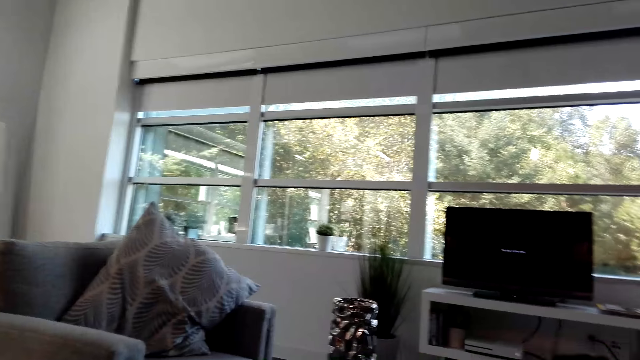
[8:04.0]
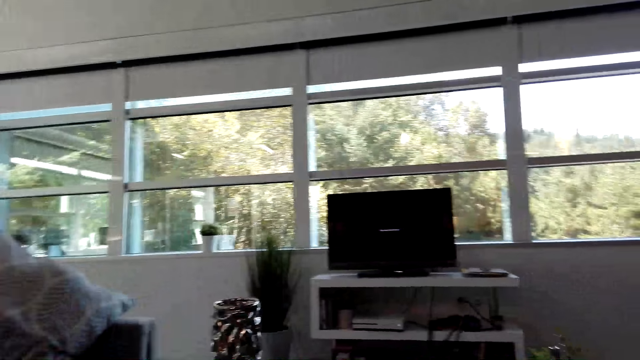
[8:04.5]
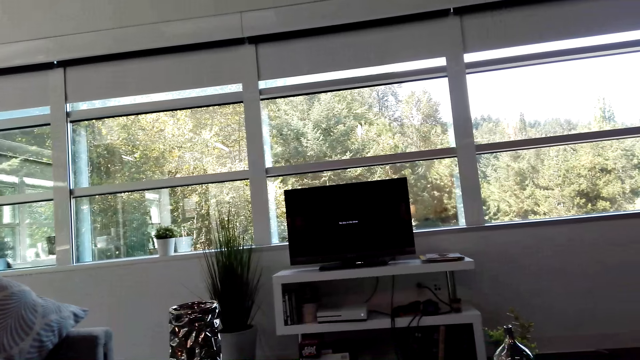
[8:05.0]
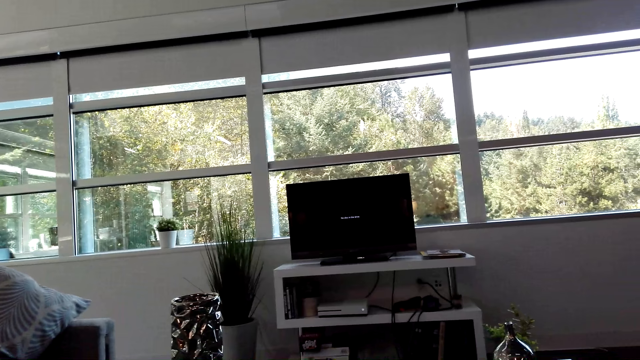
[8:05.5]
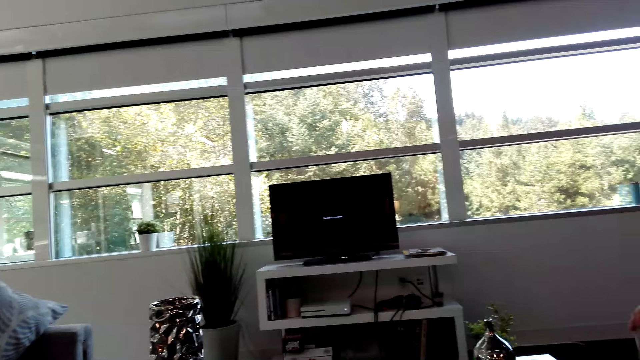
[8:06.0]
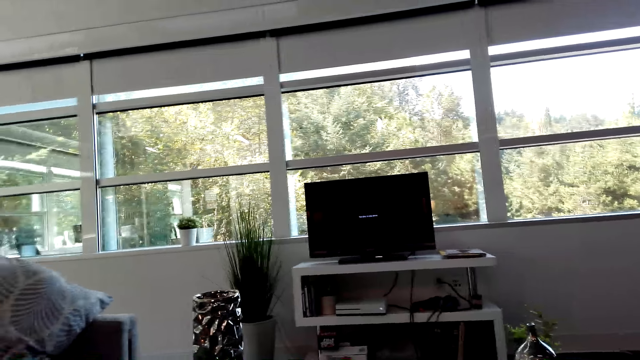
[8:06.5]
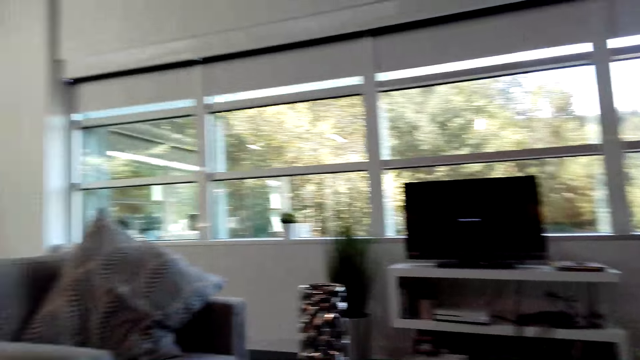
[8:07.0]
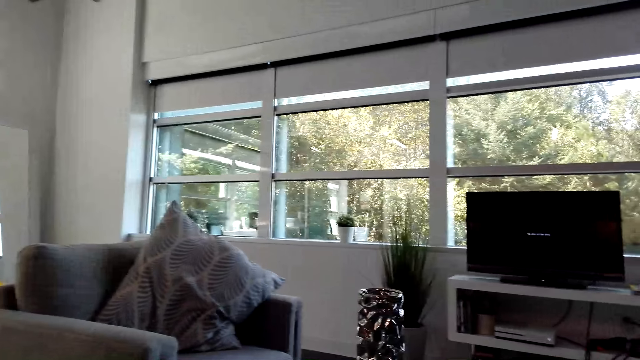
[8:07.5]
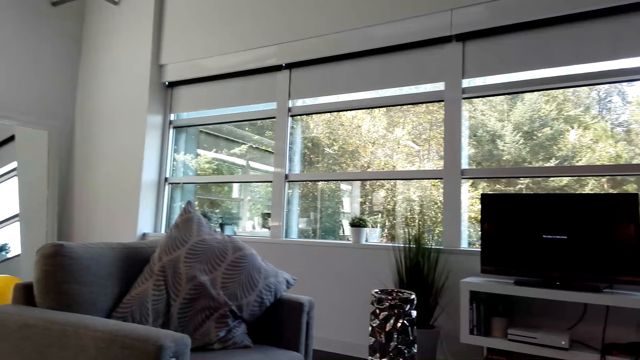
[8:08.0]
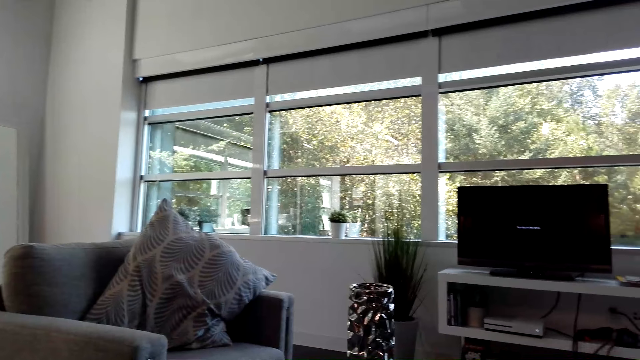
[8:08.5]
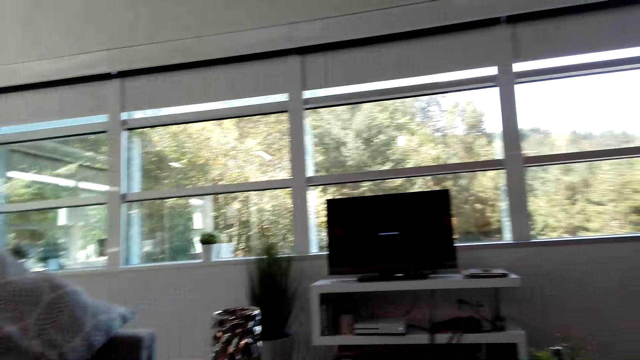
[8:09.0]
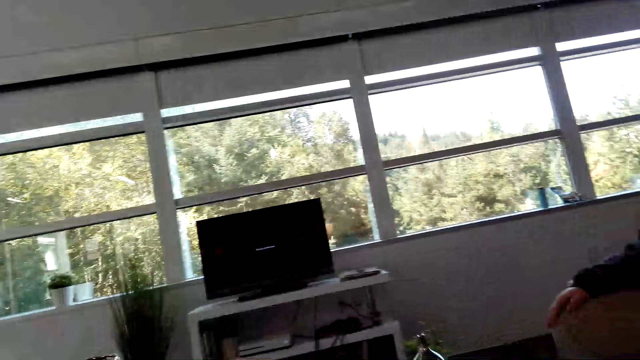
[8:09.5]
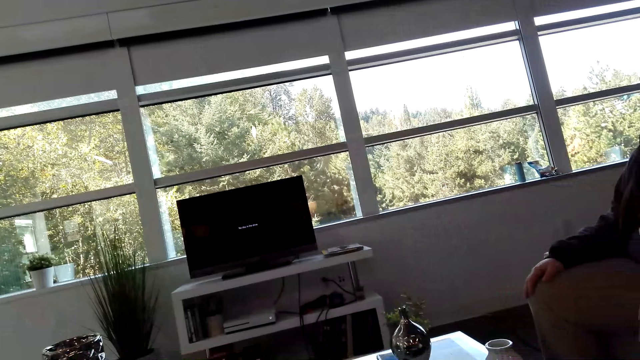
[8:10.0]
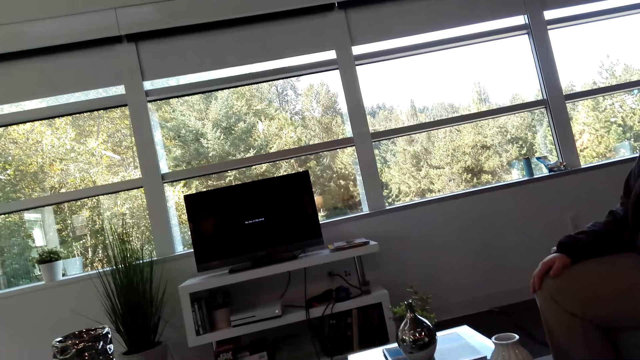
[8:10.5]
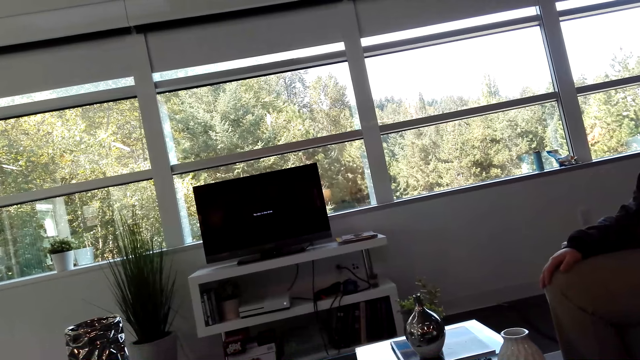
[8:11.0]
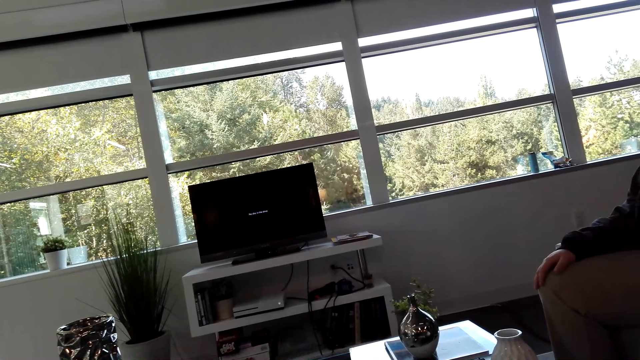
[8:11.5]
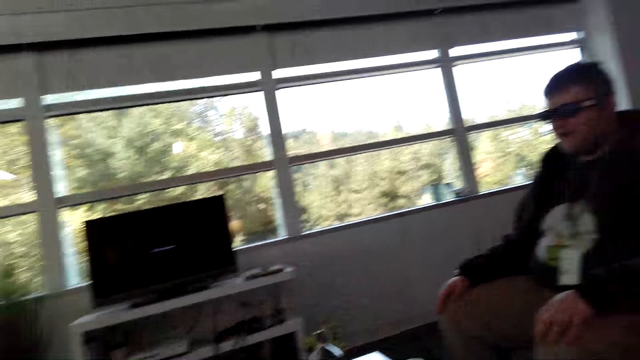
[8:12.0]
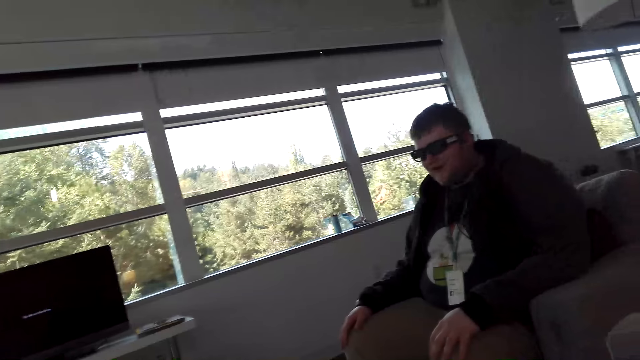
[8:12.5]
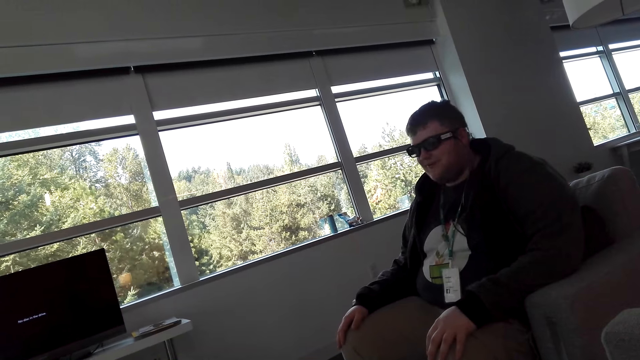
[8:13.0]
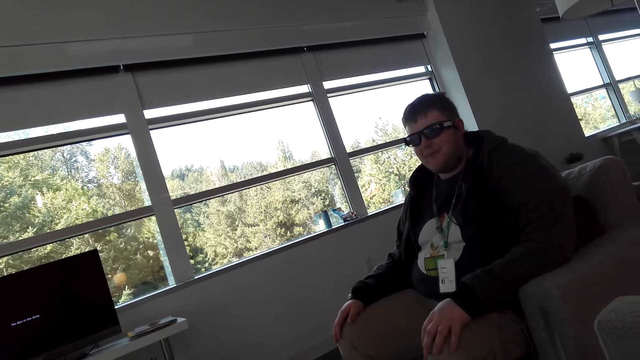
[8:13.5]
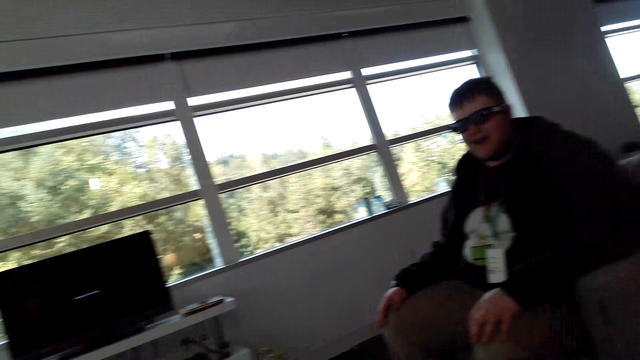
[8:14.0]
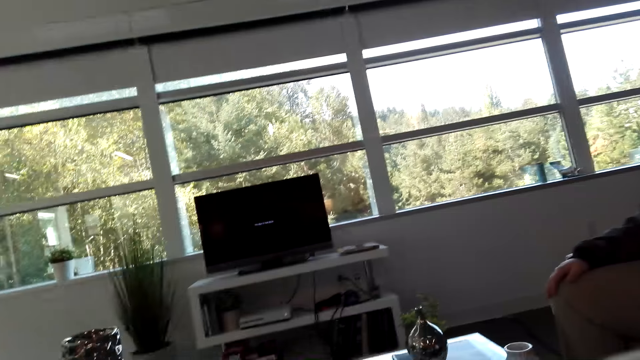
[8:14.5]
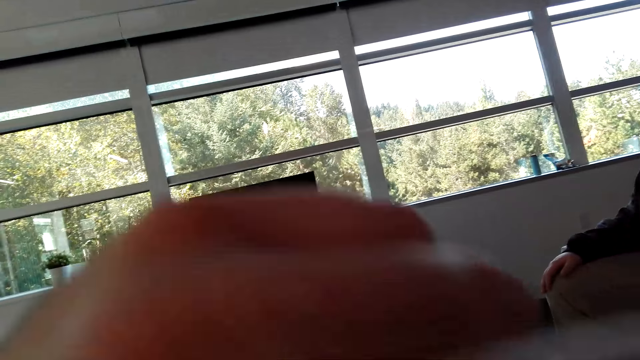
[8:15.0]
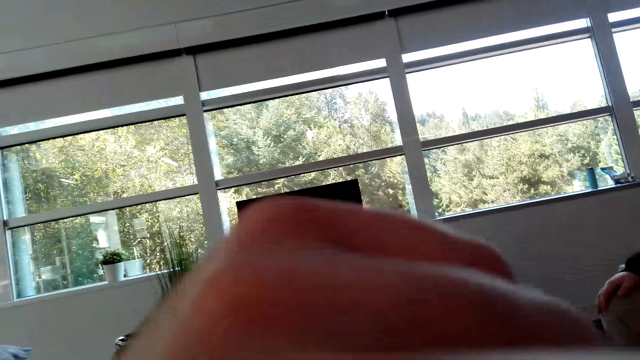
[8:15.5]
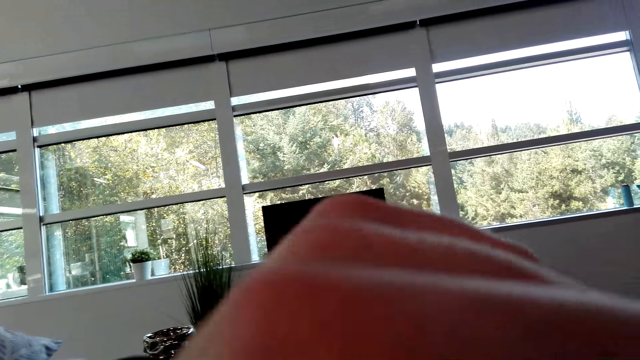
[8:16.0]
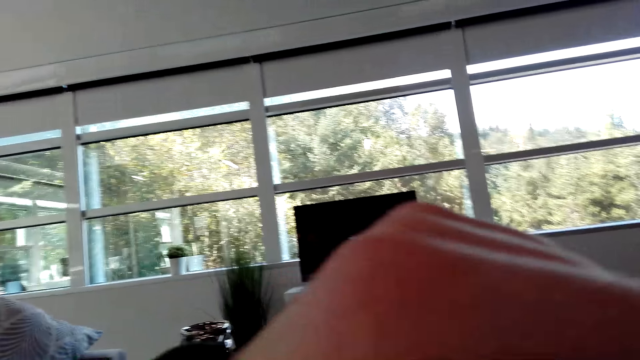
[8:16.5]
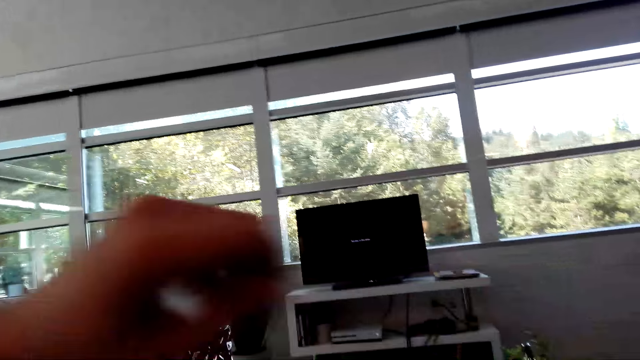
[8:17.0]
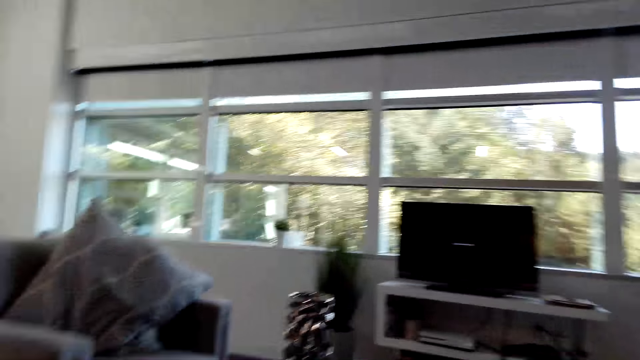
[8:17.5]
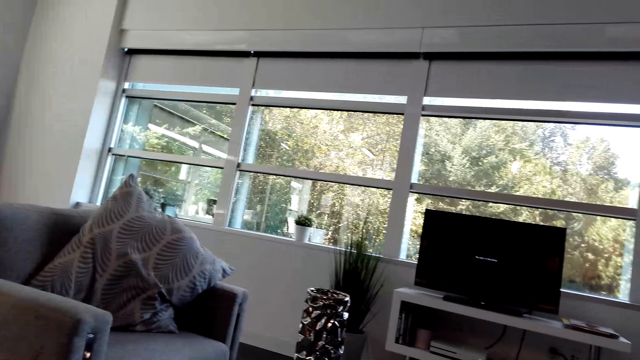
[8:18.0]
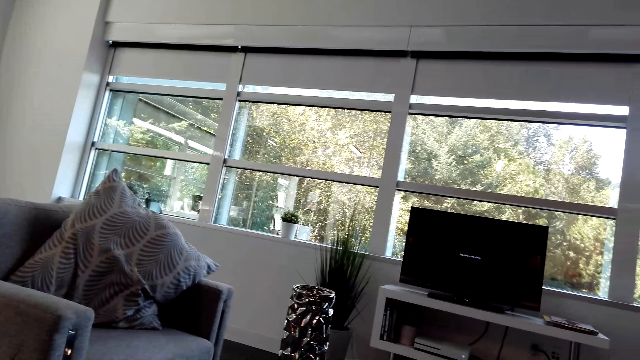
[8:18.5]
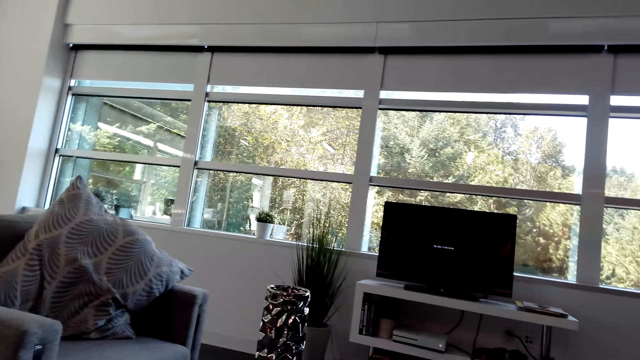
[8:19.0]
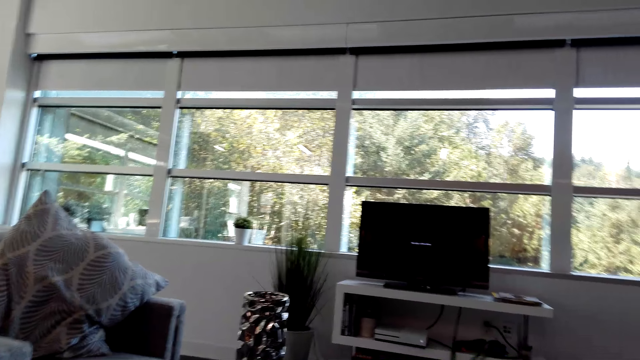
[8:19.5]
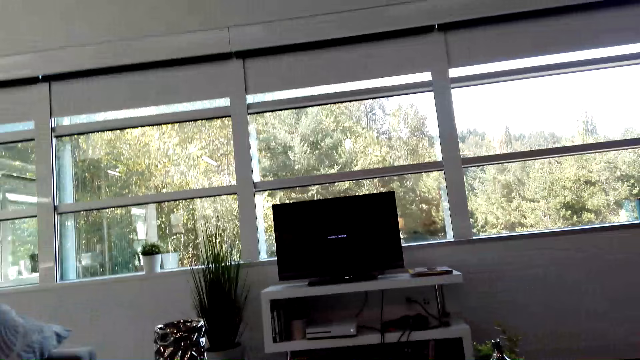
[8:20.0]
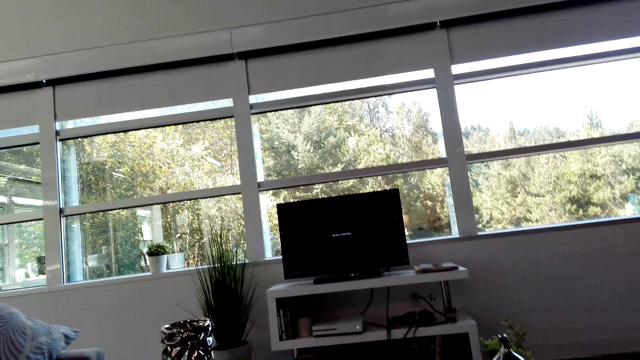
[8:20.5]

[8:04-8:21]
The camera wearer looks around the house. He looks at a man. He rubs his nose with his hand.

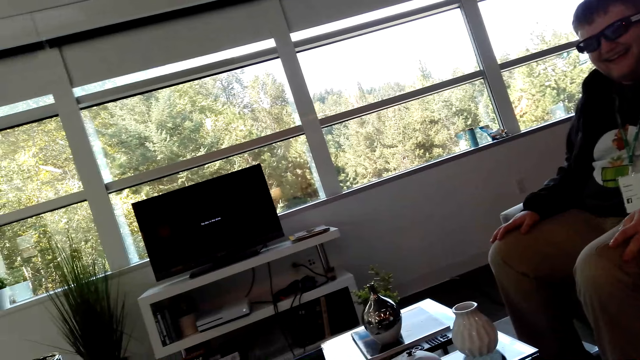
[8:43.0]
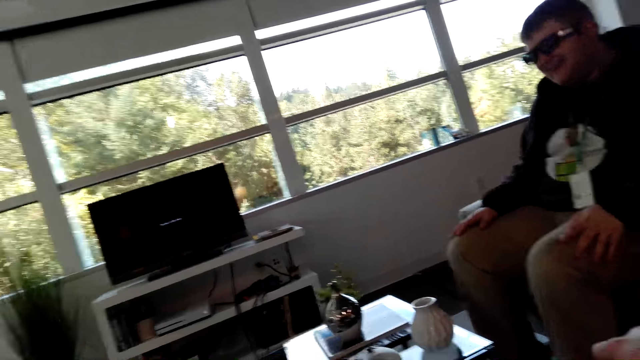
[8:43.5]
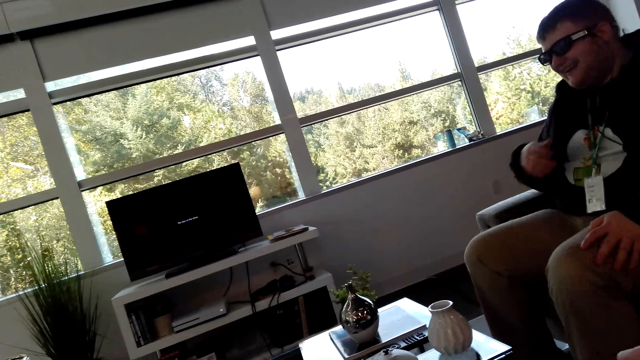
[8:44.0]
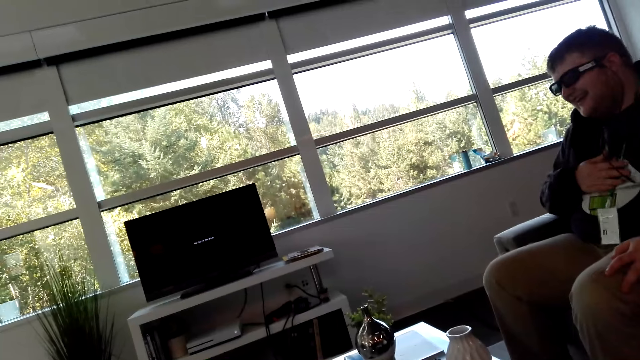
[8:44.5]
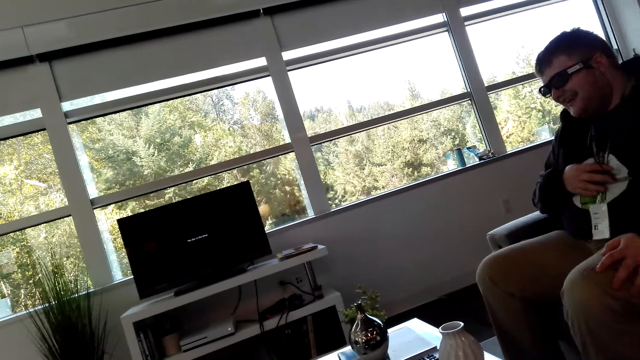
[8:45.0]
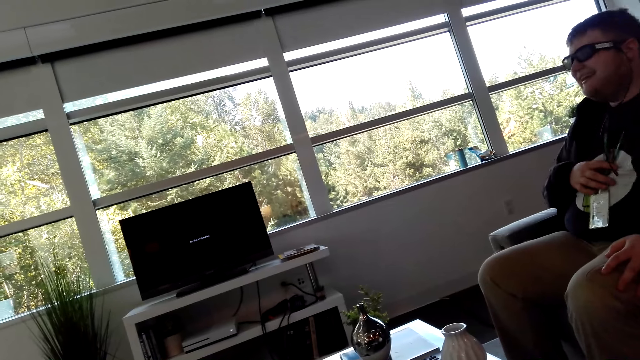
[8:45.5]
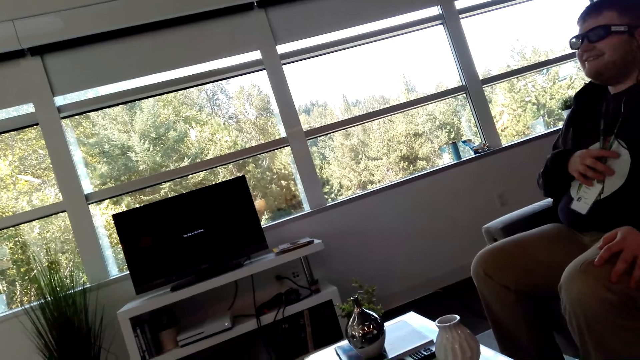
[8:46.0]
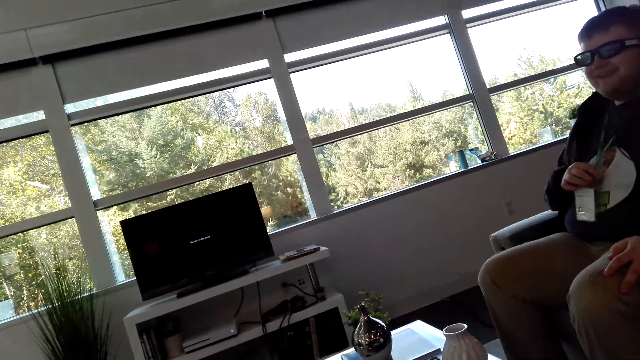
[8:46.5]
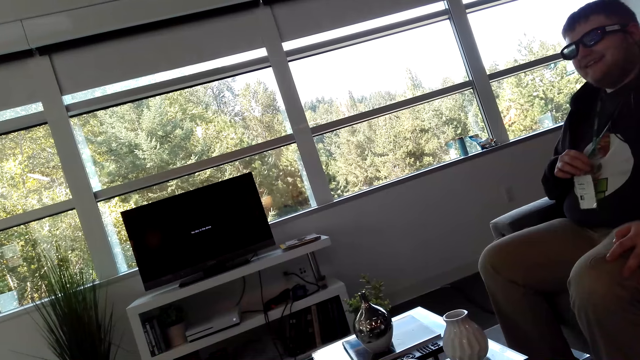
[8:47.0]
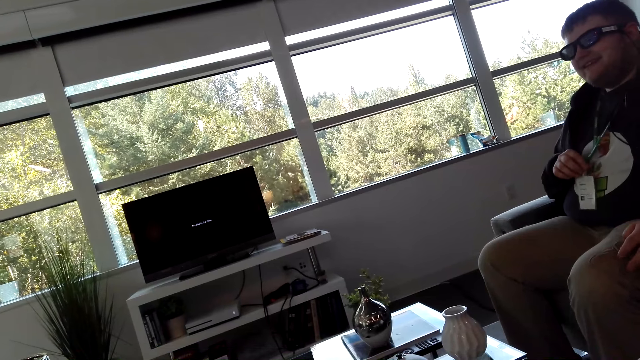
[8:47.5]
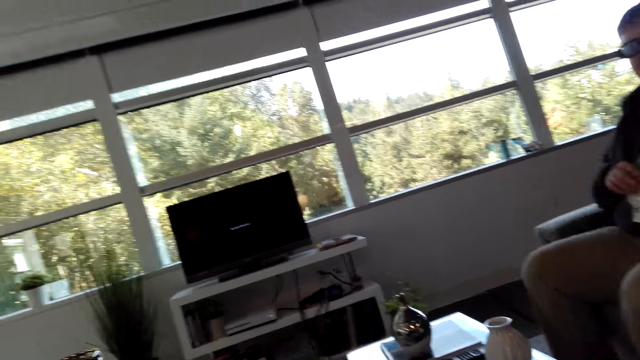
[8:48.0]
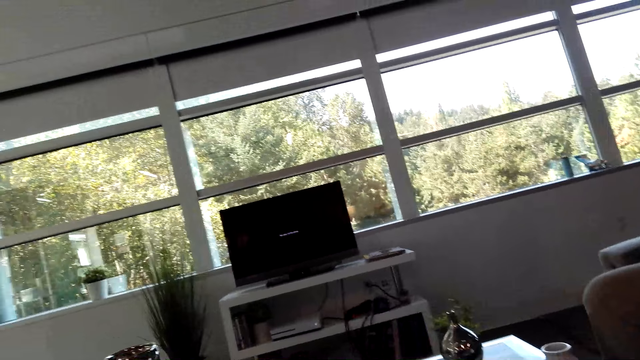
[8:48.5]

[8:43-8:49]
A man touches his chest.
